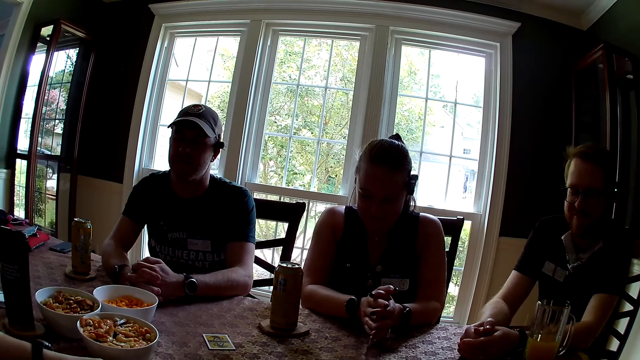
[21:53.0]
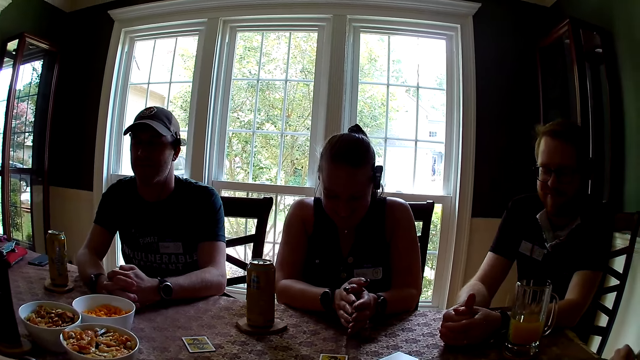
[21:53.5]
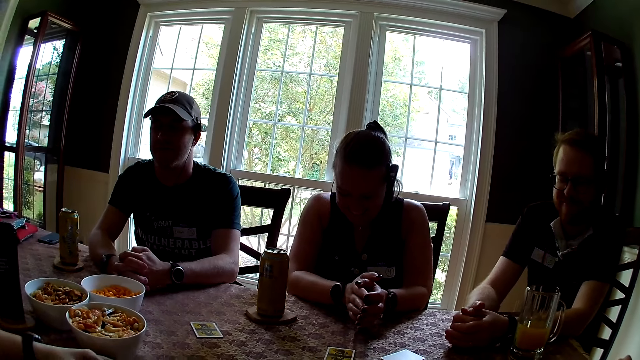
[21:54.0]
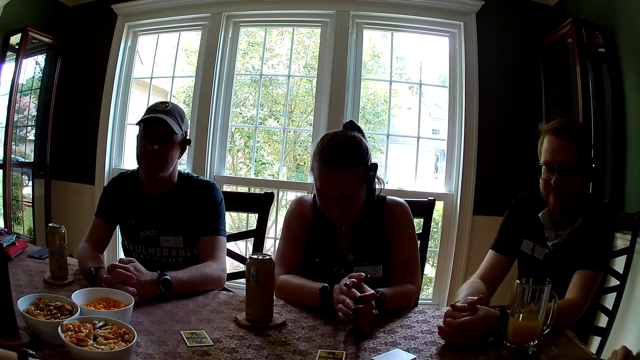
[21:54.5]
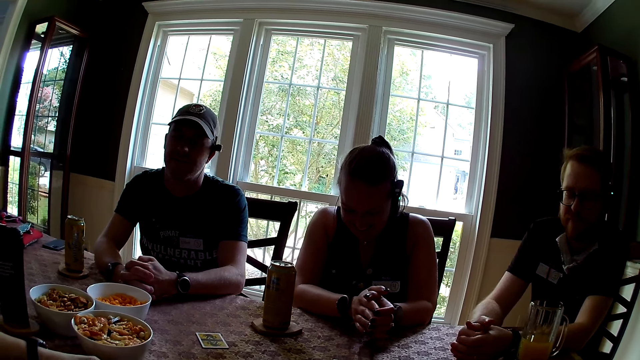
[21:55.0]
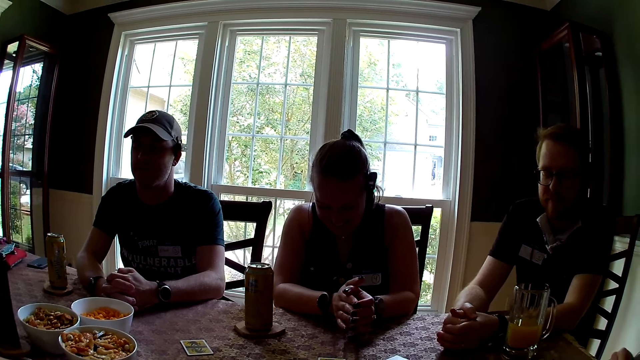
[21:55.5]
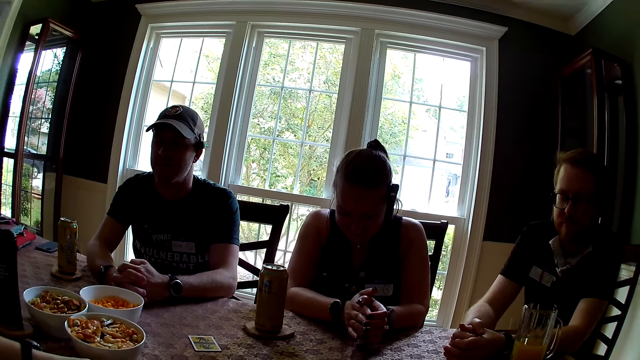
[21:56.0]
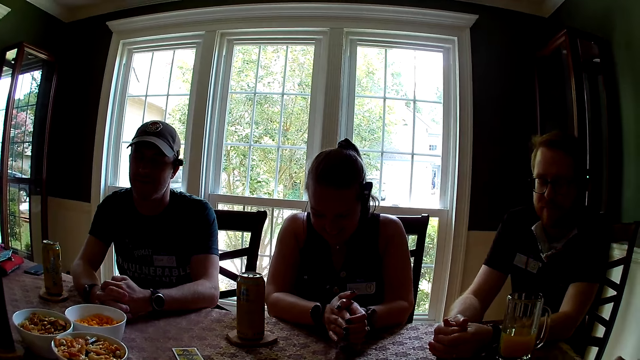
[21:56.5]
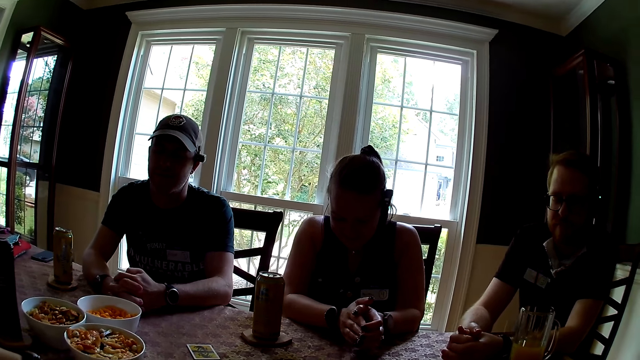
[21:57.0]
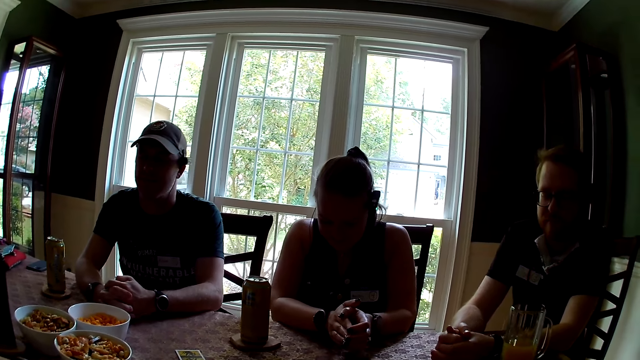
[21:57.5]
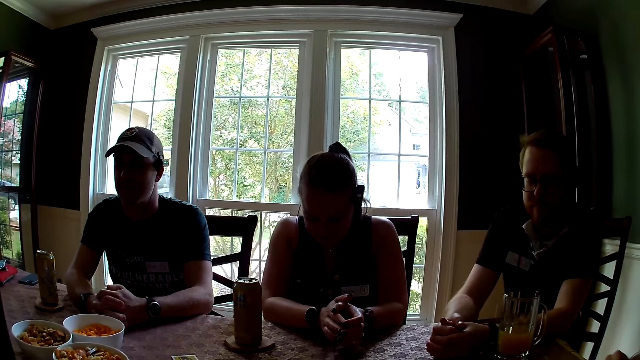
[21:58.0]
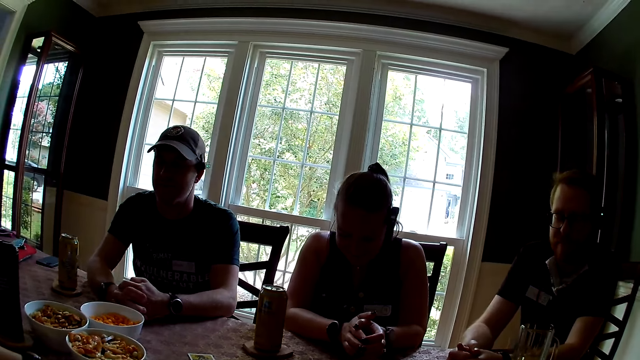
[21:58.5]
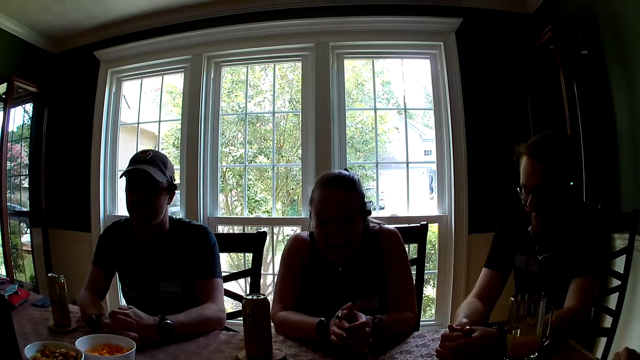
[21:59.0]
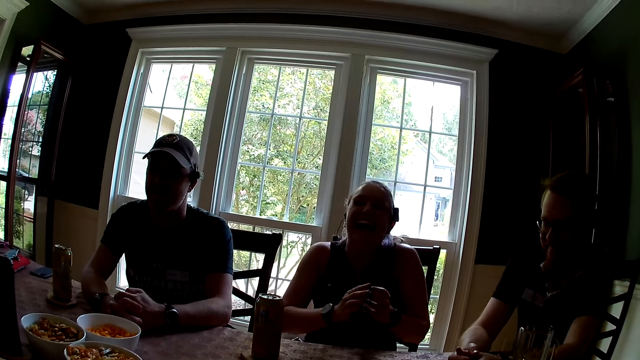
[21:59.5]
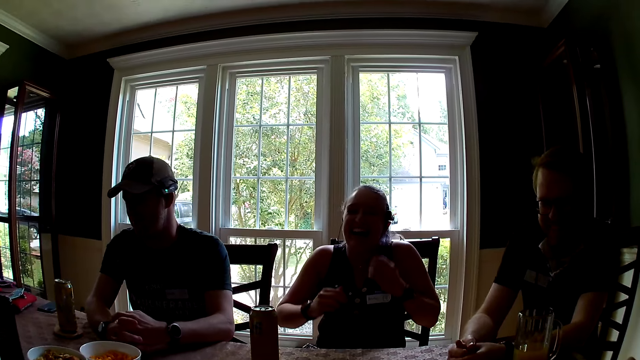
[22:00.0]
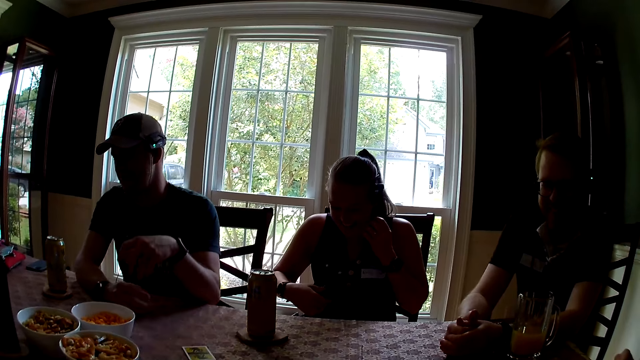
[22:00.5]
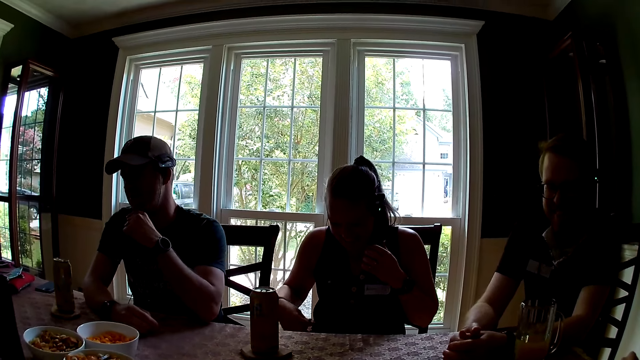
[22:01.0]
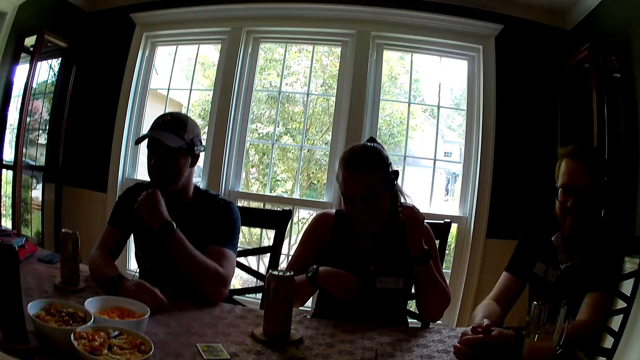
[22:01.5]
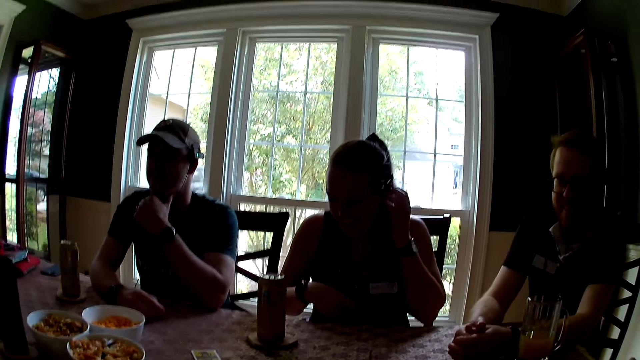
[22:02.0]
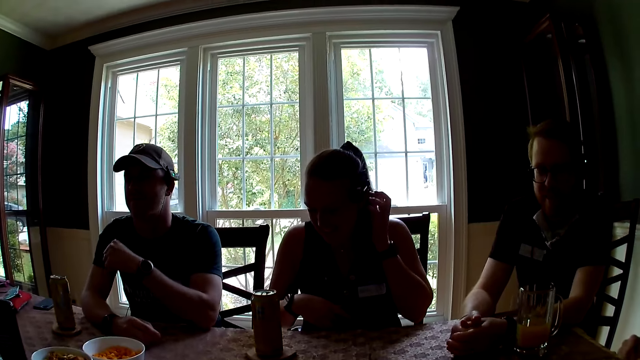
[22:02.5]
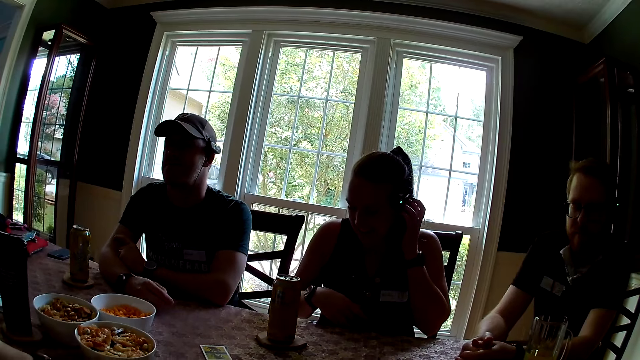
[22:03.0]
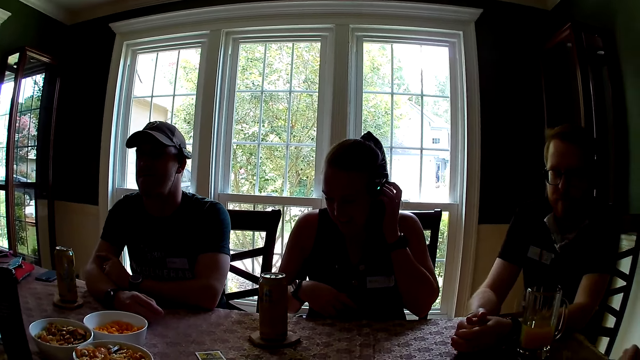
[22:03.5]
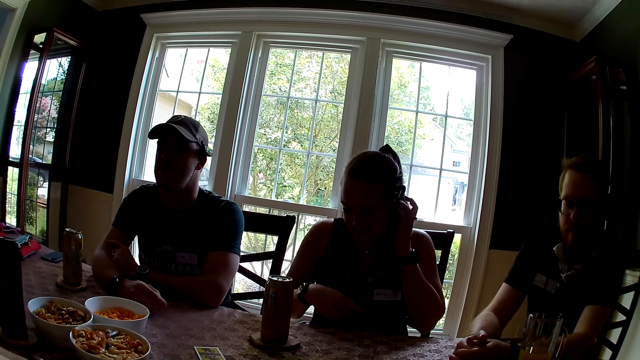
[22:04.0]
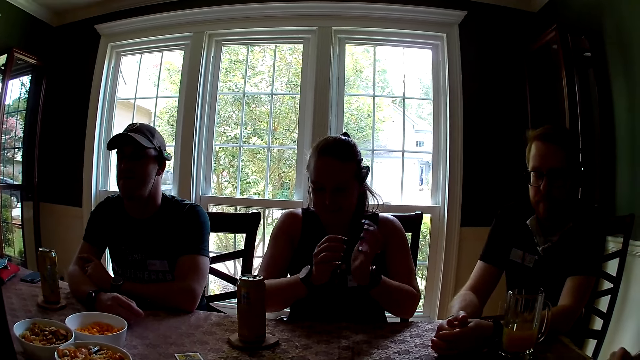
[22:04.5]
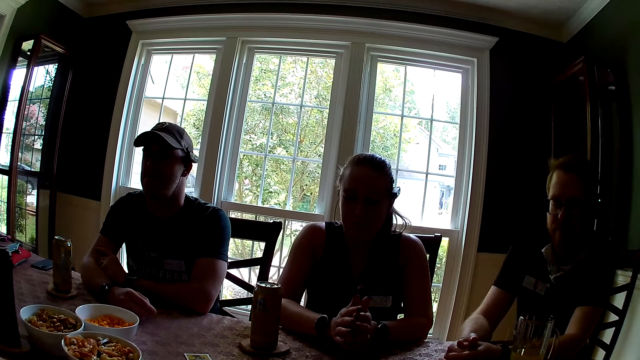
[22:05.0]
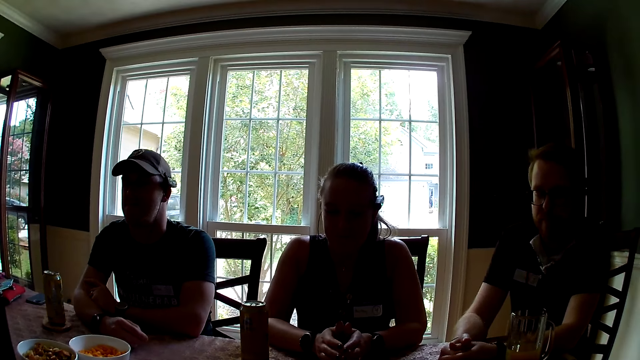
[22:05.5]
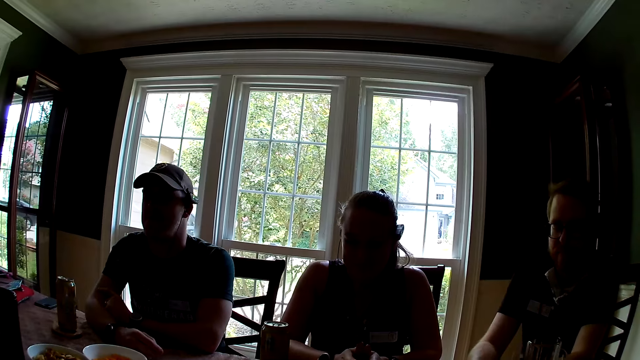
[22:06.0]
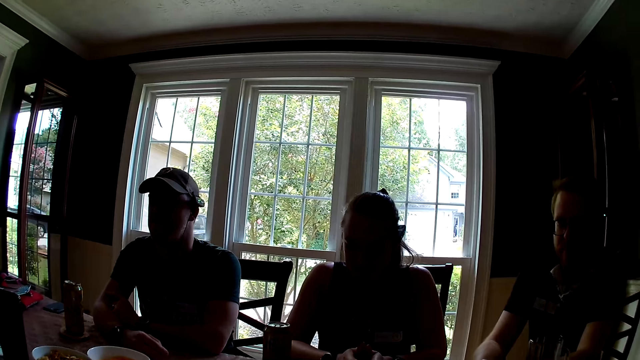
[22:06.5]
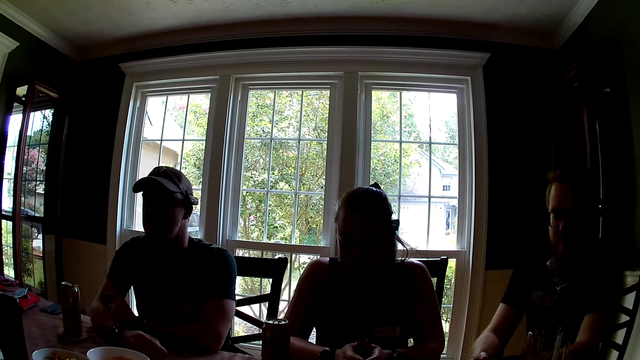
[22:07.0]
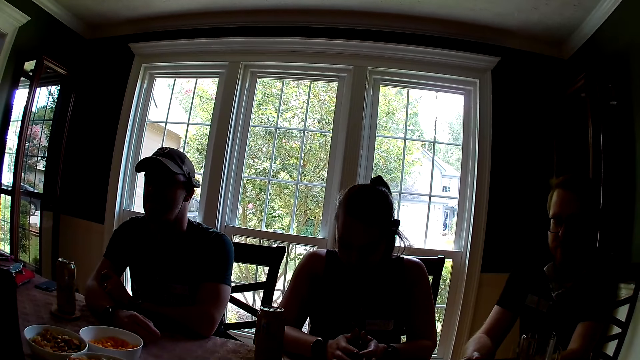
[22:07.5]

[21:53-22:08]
The woman adjusts a headset with her left hand.

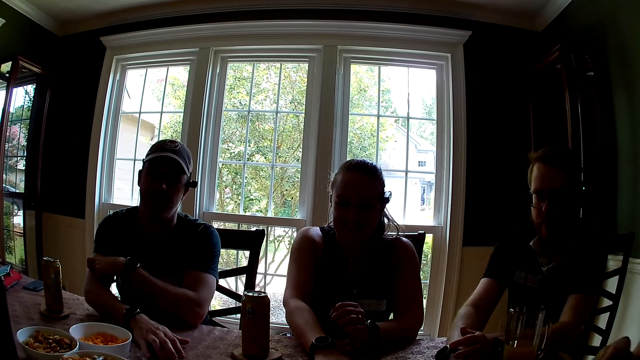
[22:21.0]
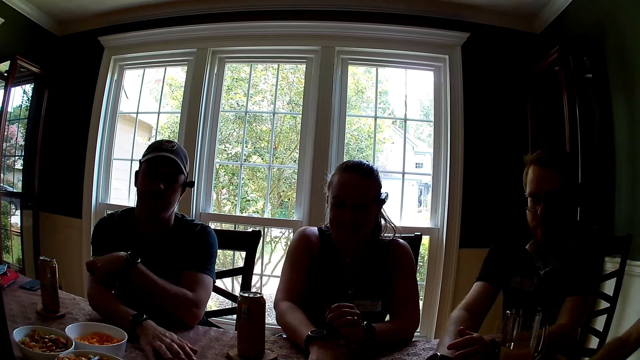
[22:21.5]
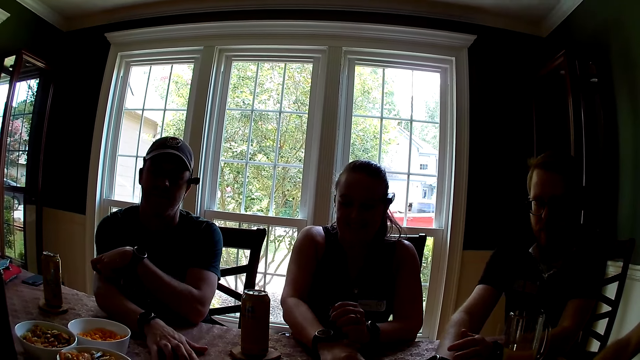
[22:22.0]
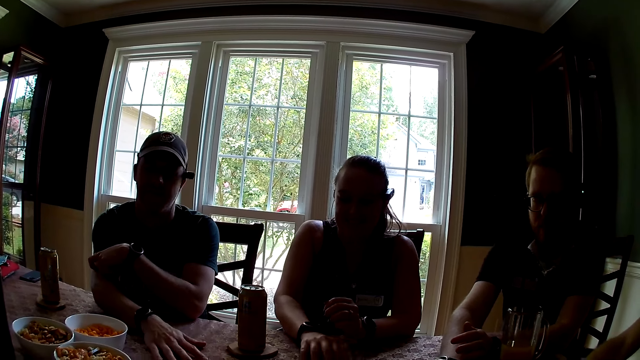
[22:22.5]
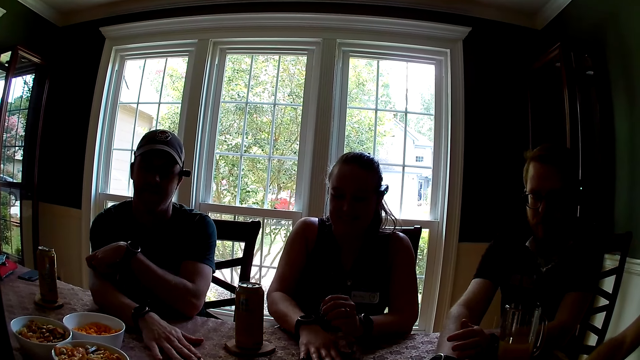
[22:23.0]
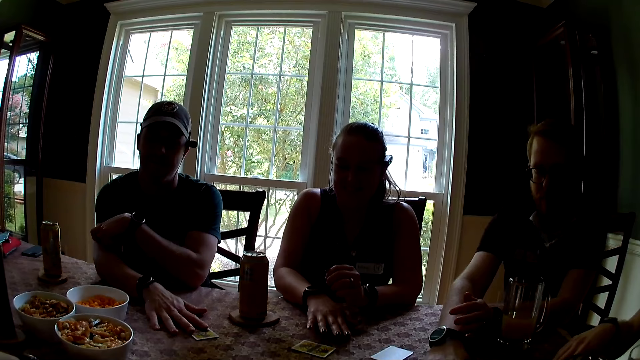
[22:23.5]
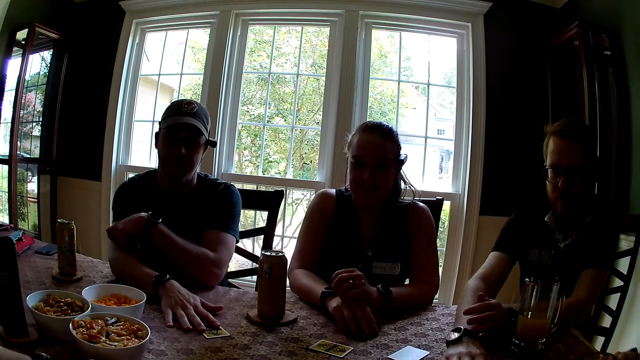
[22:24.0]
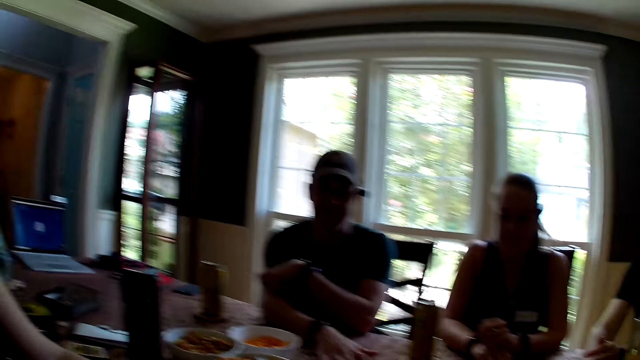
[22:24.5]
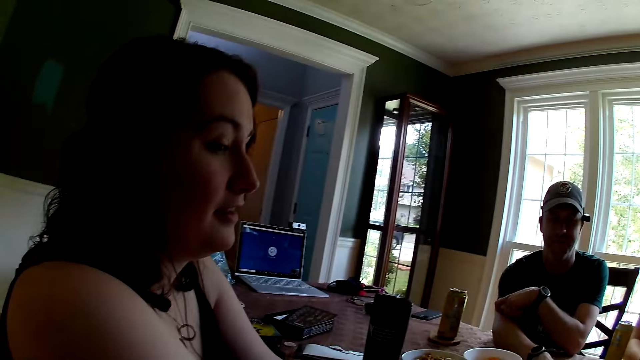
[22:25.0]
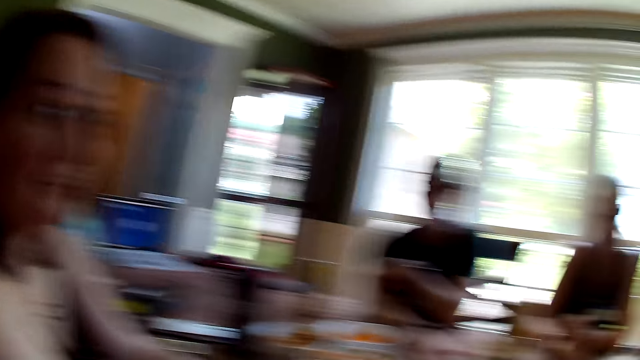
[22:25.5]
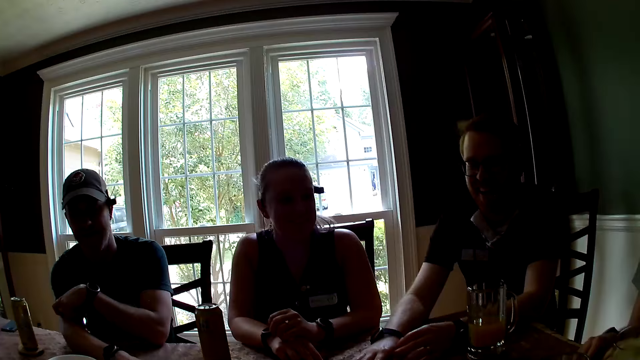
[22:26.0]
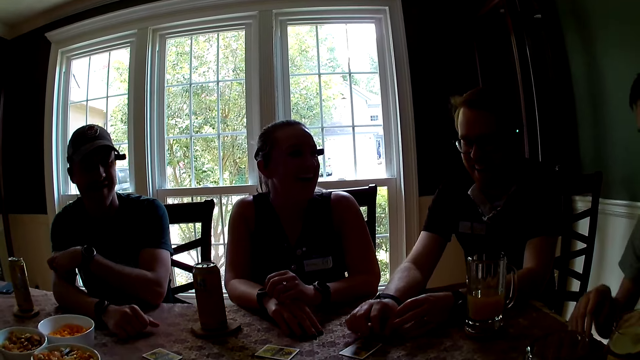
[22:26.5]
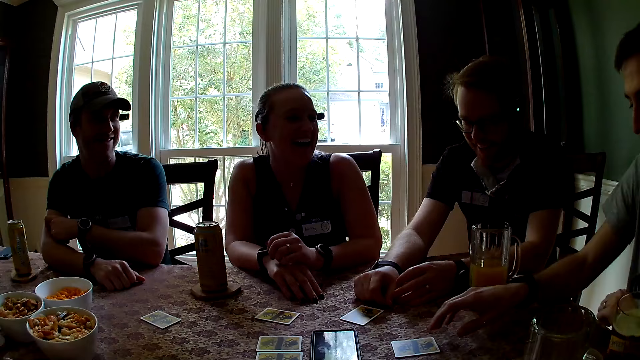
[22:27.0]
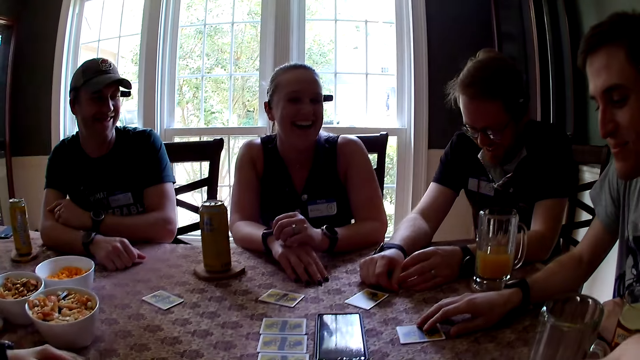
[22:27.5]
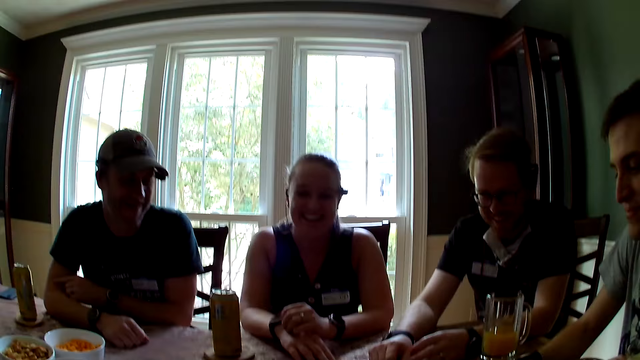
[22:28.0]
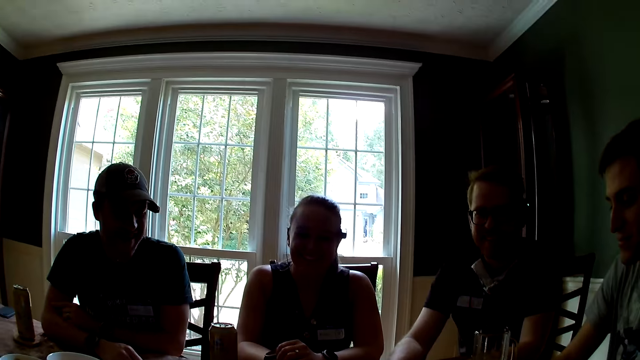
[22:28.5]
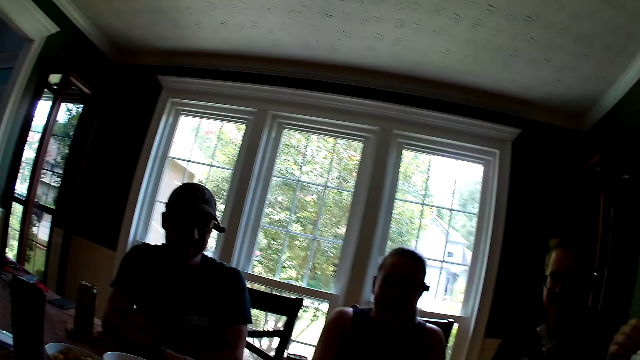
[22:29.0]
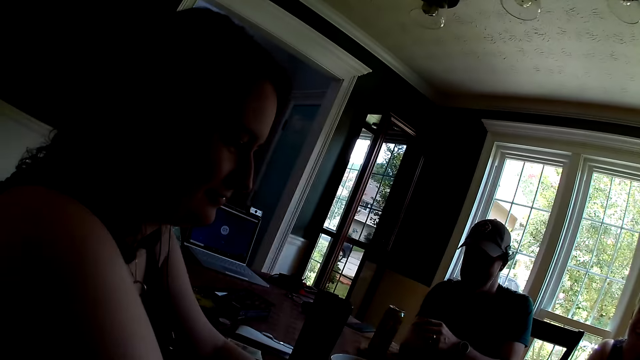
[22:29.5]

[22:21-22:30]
The woman moves the card on the table with her right hand. The man moves the card on the table with his right hand. Another man moves the card on the table with his right hand. A third man moves the card on the table with his right hand. The second man places his right hand on the card on the table. He holds the poker card on the table. The camera wearer interacts with a lady. They converse with the group of people at the table. A fourth man picks up a card on the table.
